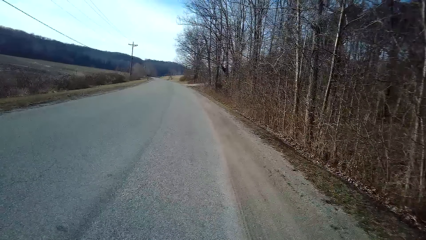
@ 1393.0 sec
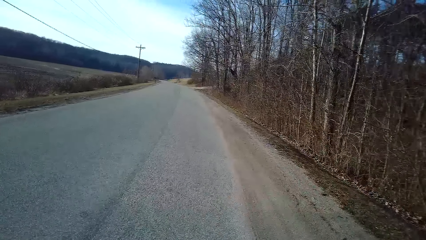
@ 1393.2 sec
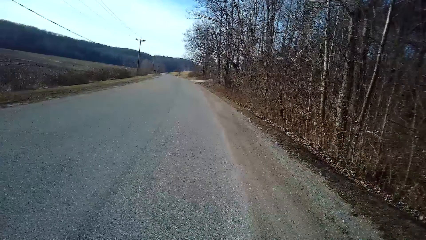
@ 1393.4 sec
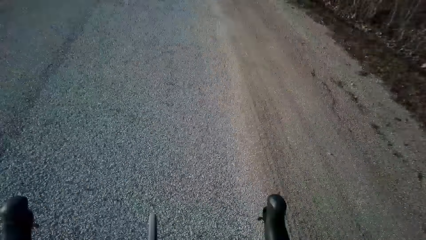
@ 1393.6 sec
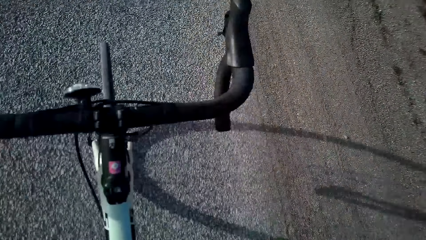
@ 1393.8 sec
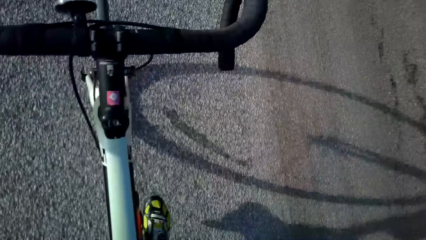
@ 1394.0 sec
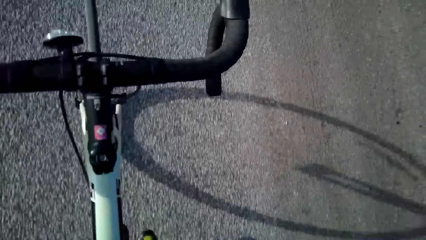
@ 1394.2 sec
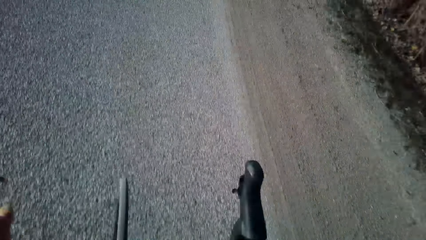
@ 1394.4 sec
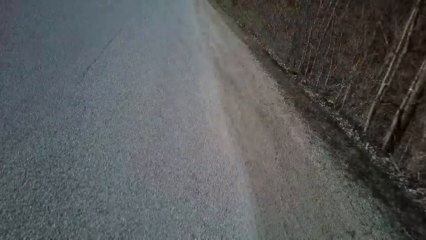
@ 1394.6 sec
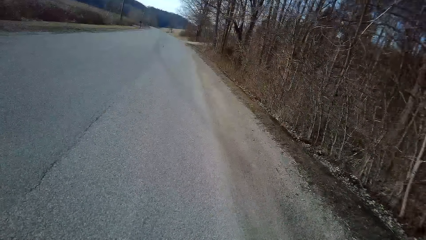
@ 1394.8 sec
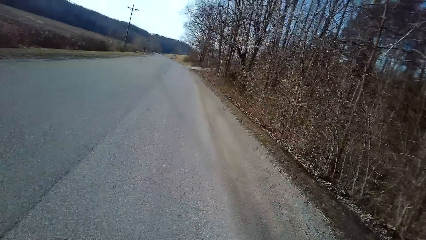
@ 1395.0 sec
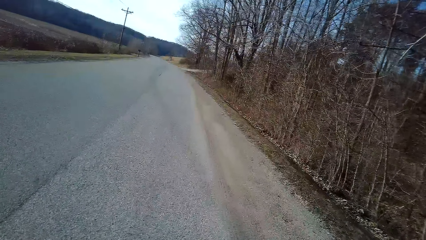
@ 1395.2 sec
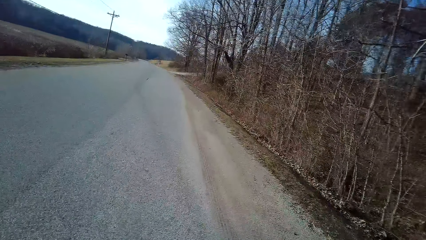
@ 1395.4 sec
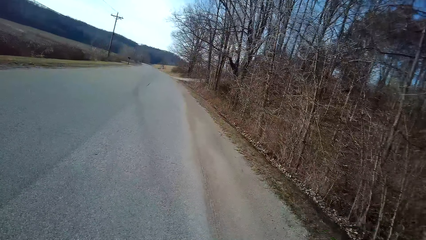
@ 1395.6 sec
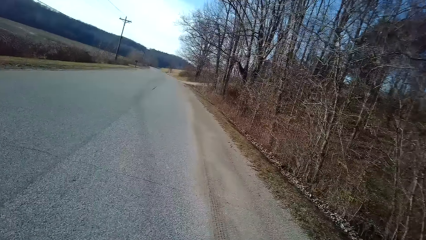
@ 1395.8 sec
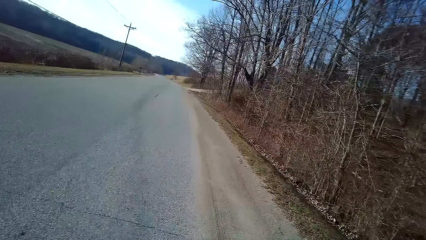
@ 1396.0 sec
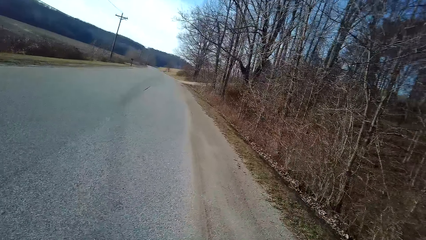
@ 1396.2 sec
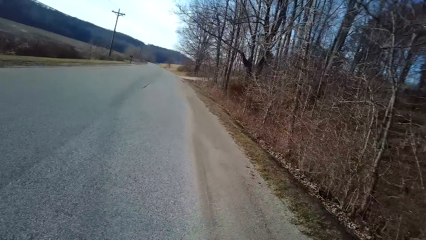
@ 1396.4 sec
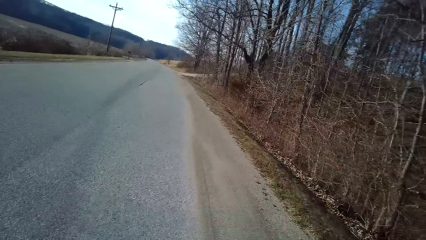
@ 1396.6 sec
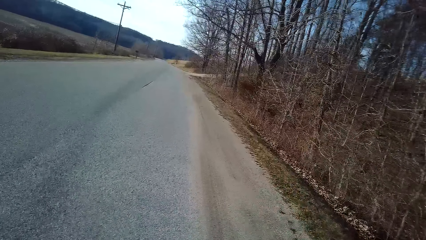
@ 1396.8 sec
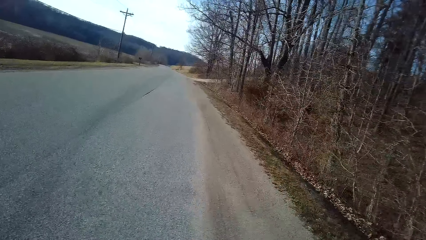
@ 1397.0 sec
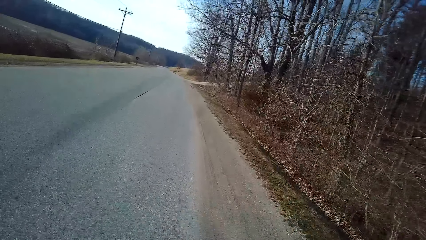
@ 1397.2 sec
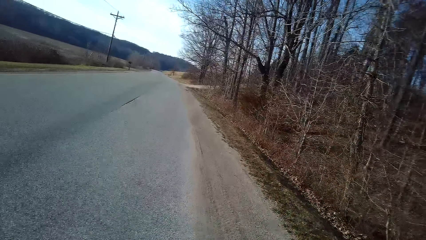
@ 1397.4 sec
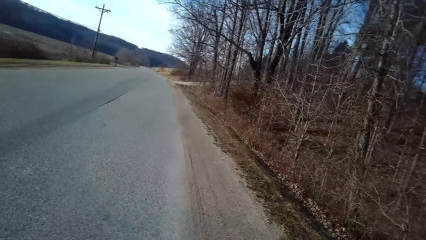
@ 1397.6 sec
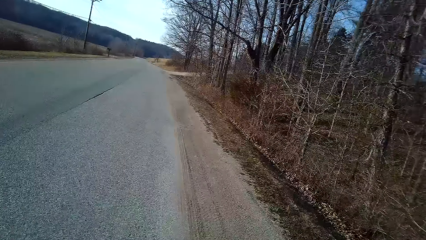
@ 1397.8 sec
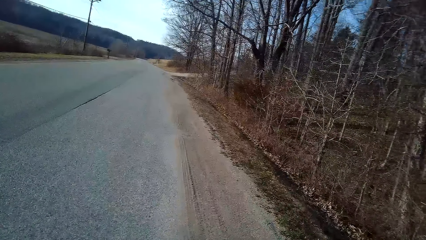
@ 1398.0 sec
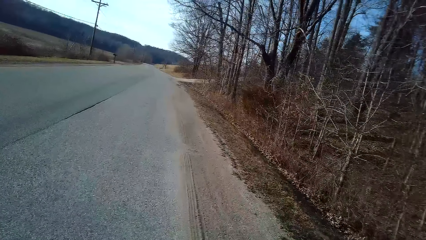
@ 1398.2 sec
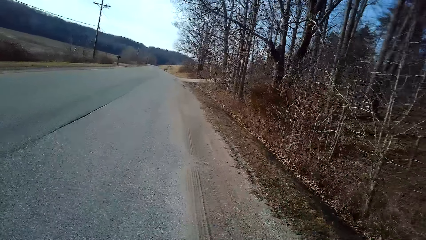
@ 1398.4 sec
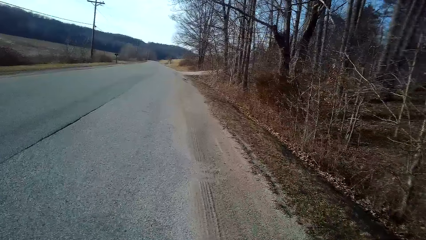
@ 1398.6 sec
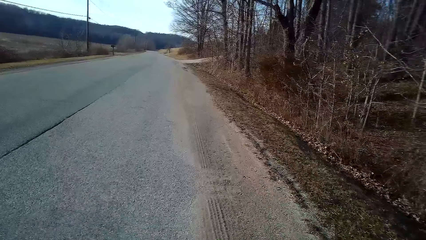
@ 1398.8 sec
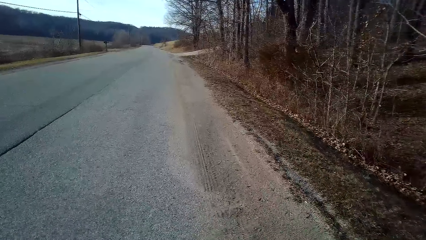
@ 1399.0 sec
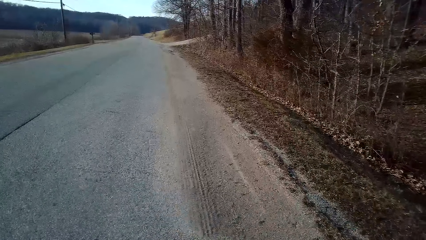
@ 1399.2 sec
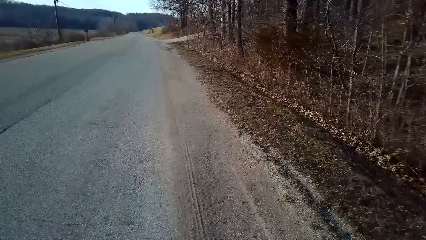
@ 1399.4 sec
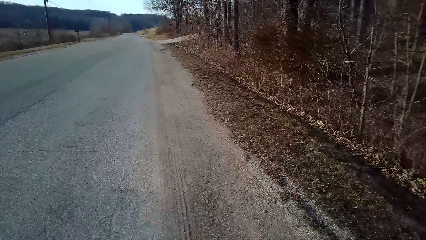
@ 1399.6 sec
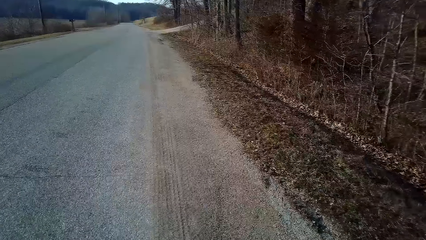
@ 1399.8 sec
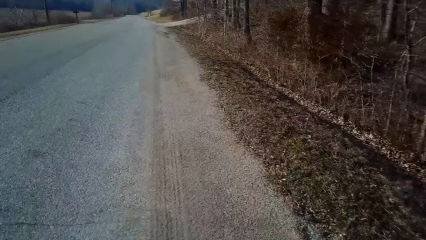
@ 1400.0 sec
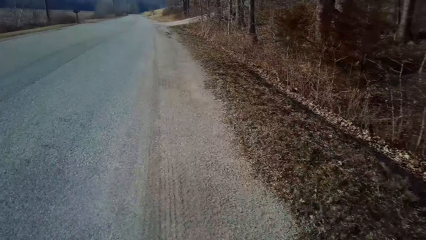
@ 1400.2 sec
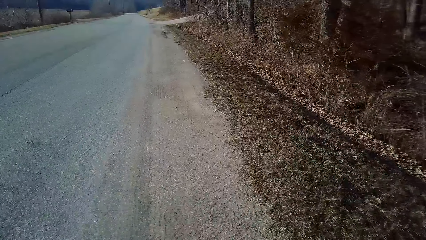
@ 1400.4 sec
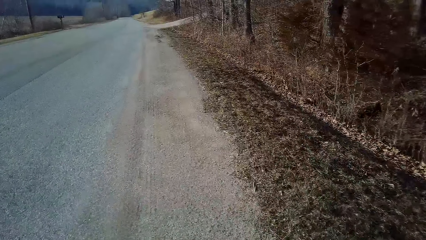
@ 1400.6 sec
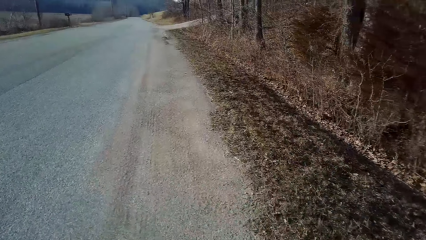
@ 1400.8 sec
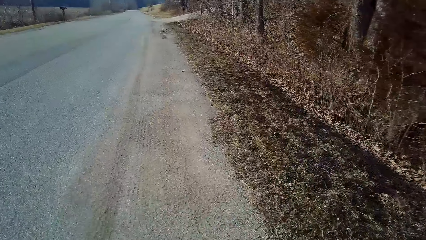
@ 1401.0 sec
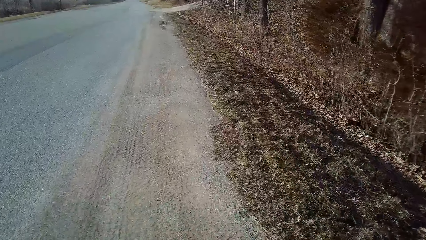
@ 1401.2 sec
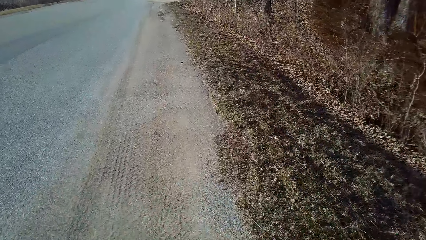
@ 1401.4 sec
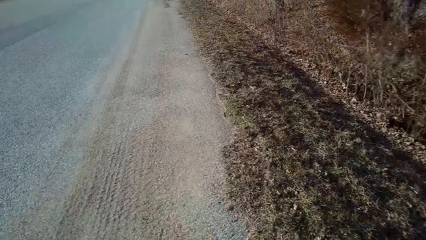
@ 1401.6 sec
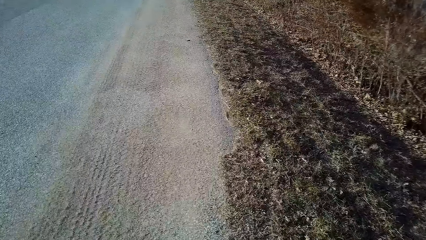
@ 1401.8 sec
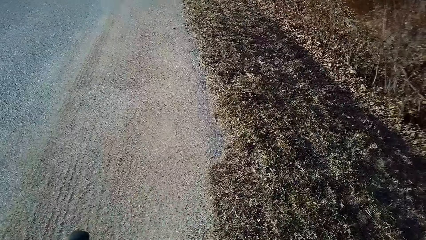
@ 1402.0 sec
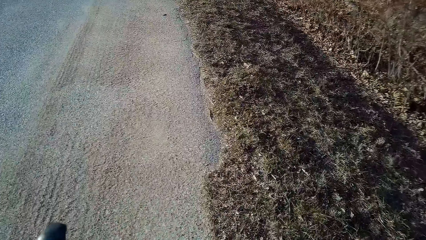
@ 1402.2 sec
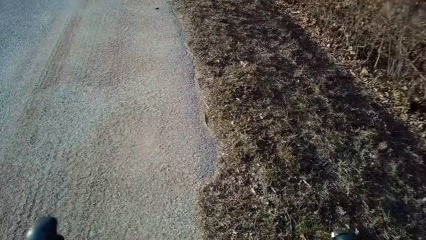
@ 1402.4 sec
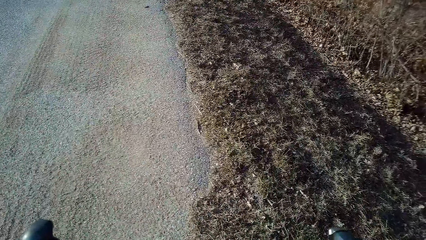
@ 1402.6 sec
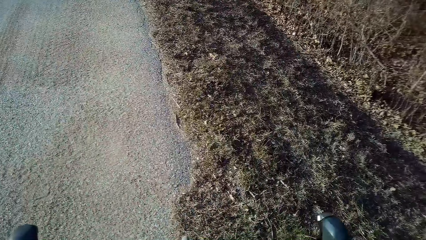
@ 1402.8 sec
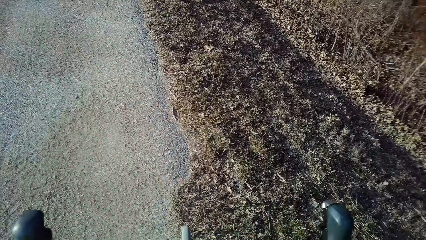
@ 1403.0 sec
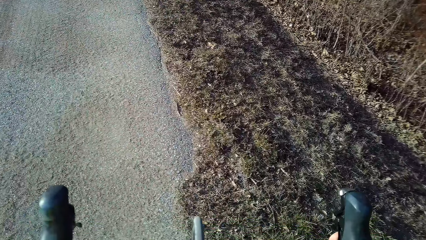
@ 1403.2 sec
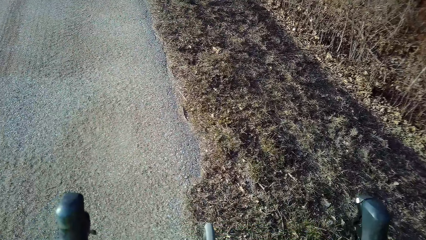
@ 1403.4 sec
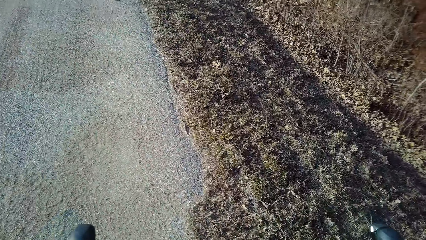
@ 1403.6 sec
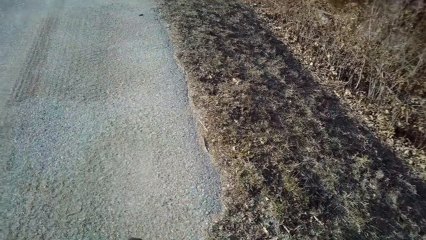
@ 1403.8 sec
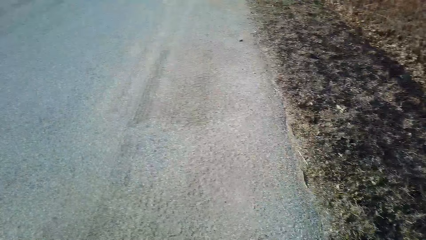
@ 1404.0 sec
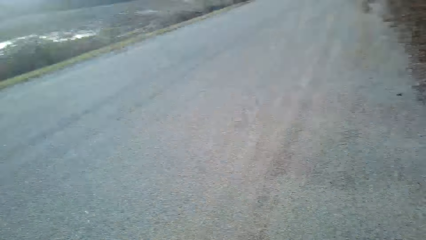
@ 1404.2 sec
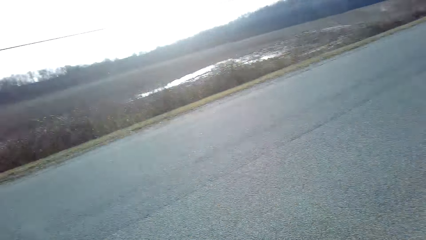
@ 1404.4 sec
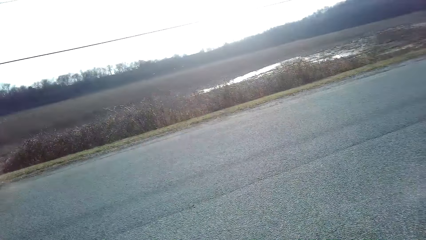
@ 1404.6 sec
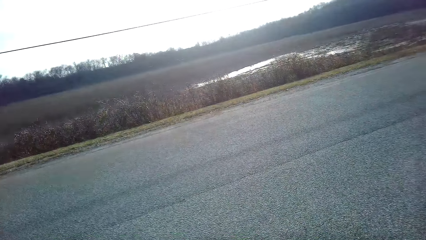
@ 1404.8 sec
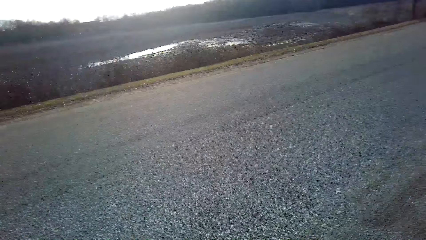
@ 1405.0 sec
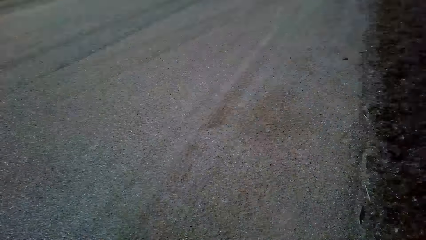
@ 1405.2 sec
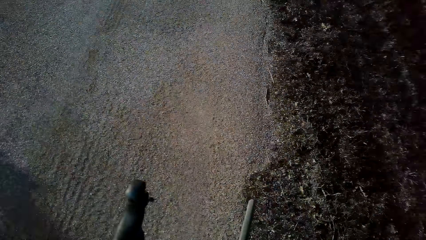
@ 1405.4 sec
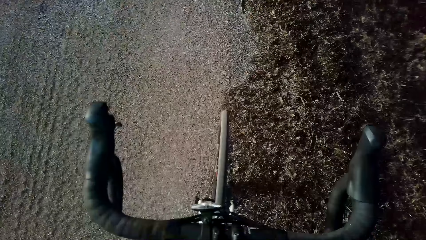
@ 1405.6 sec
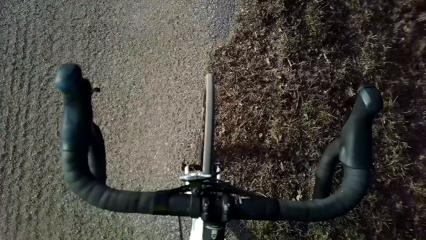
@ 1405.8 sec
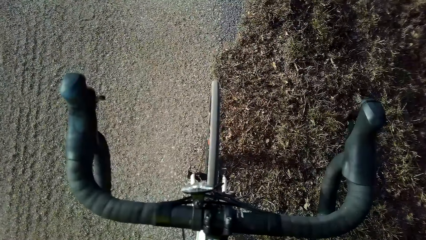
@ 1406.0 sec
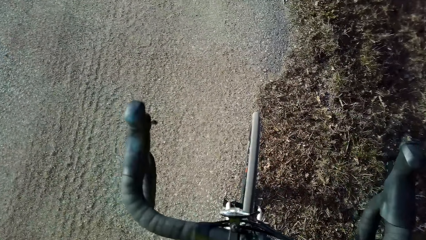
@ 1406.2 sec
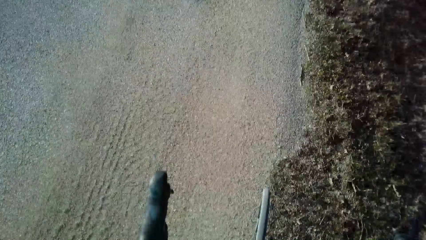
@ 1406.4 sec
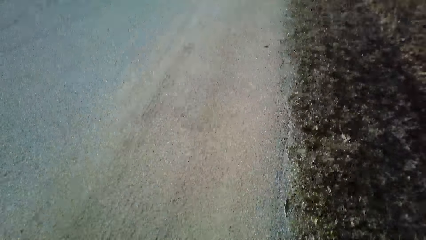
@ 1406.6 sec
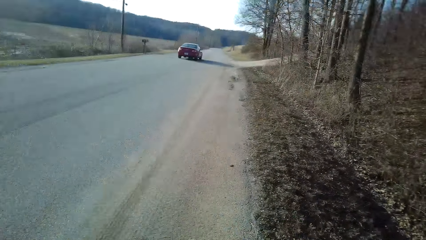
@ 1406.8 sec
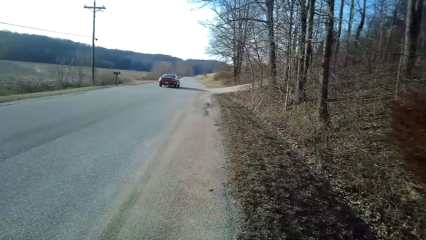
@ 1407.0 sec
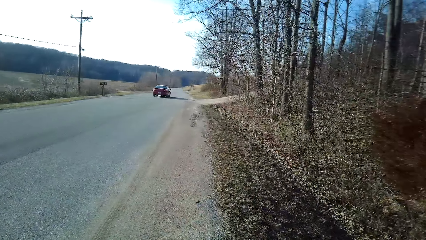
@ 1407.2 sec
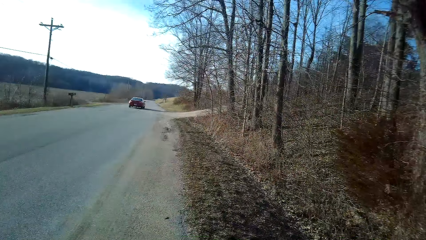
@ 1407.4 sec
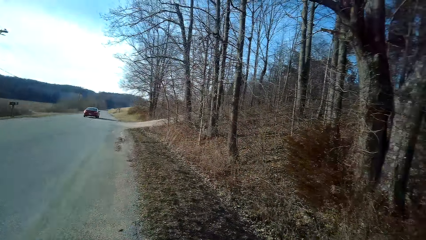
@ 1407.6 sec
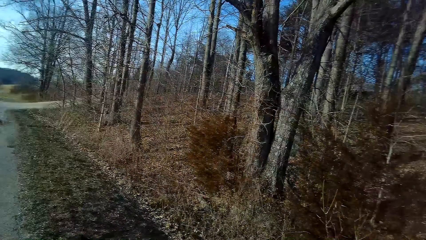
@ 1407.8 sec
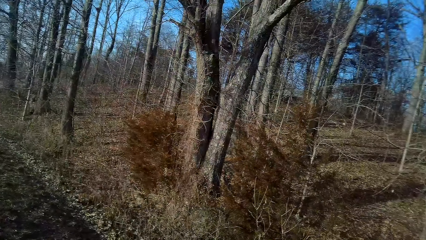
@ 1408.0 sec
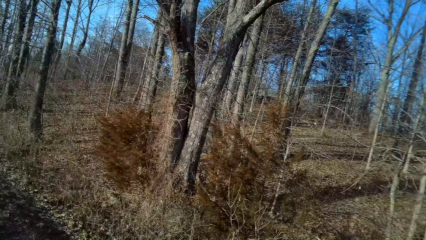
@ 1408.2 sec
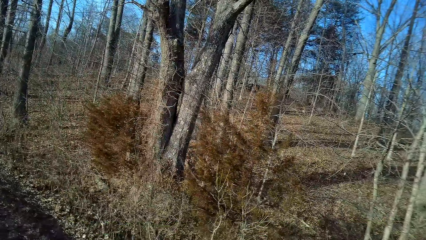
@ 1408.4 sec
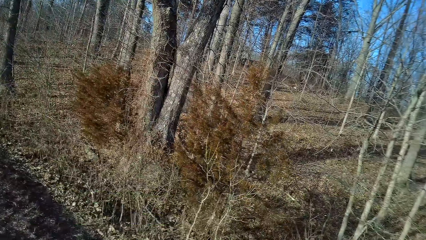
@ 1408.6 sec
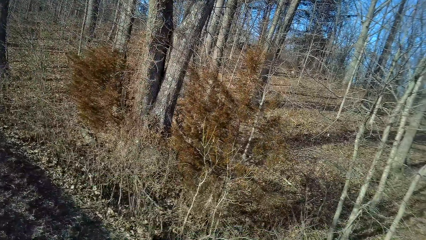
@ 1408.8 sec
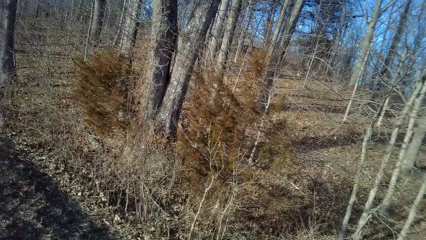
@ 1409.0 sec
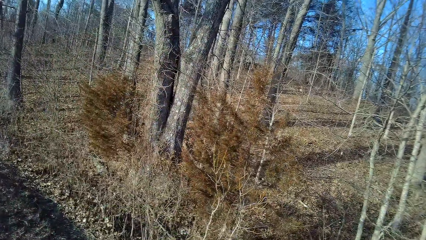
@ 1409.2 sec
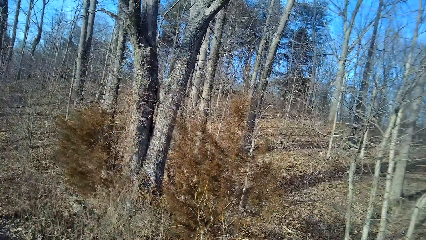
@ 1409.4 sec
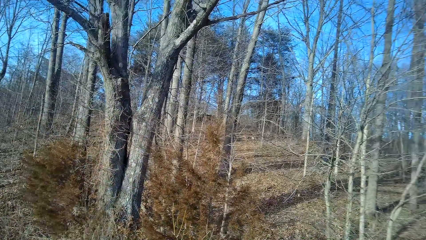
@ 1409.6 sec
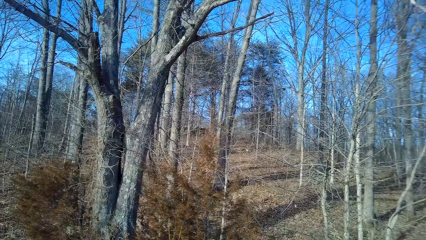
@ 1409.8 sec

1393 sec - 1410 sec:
The camera wearer holds a bicycle. They ride the bicycle on the road. They stop the bicycle beside the road. They turn to the side.
